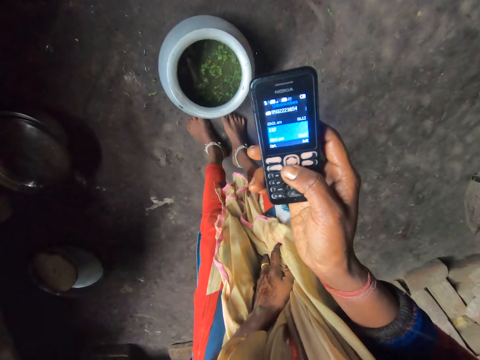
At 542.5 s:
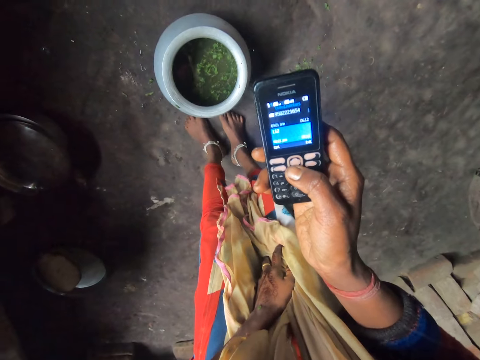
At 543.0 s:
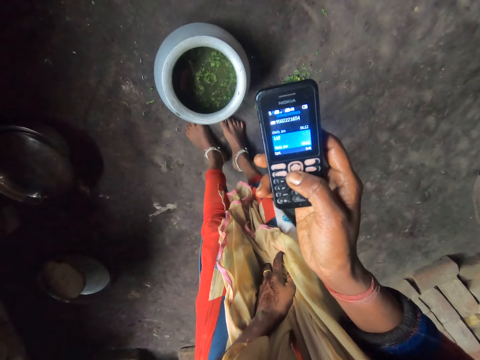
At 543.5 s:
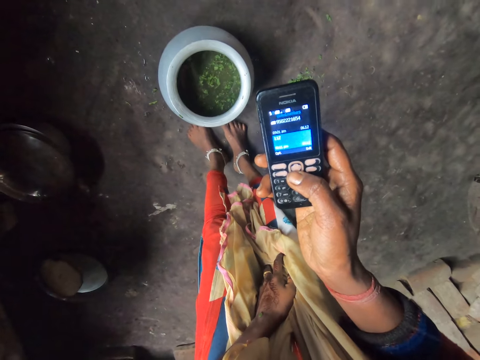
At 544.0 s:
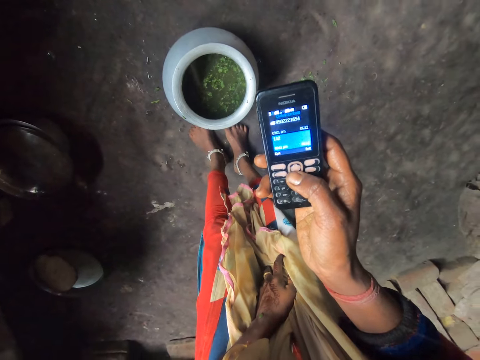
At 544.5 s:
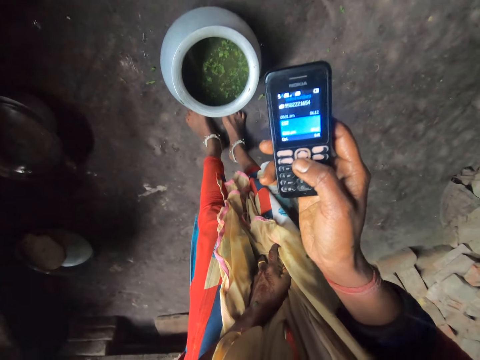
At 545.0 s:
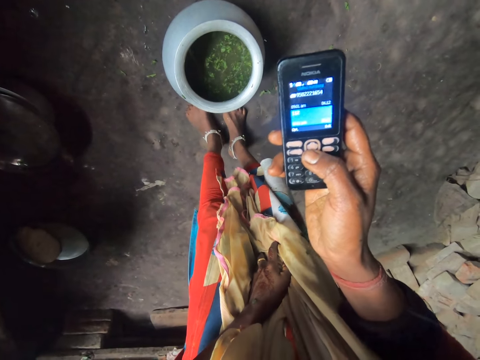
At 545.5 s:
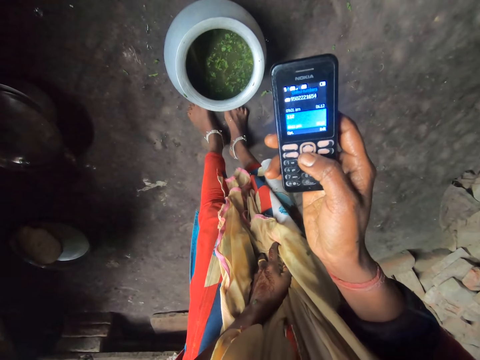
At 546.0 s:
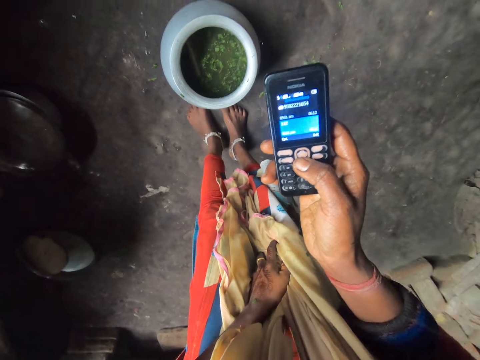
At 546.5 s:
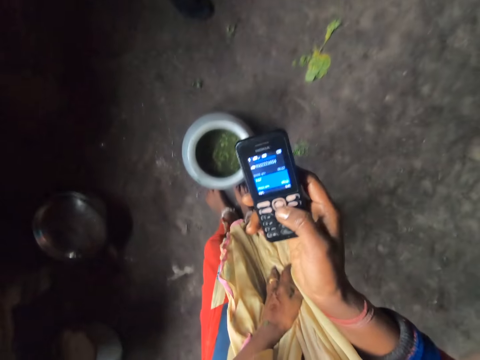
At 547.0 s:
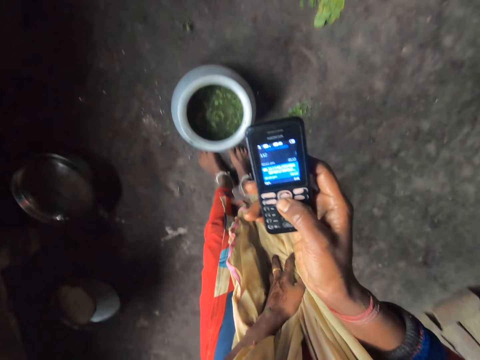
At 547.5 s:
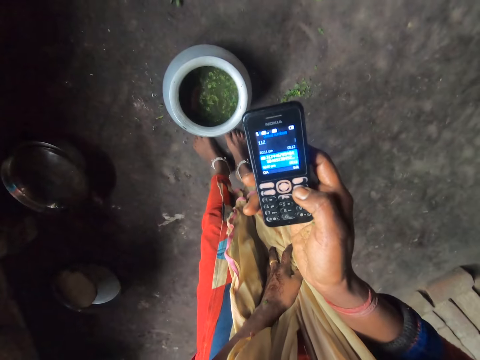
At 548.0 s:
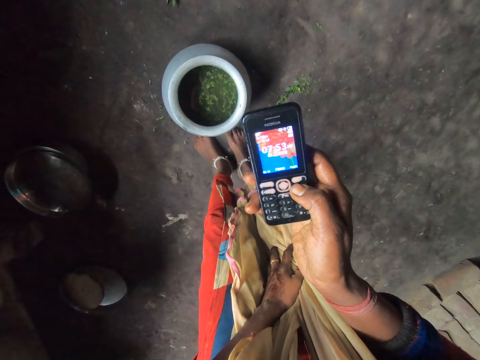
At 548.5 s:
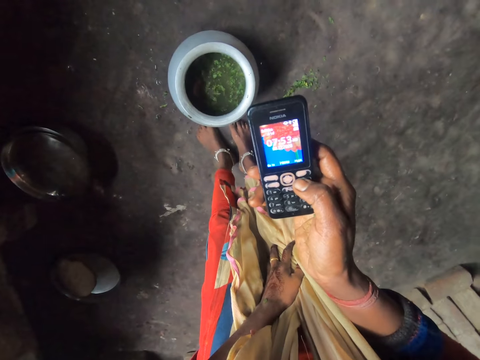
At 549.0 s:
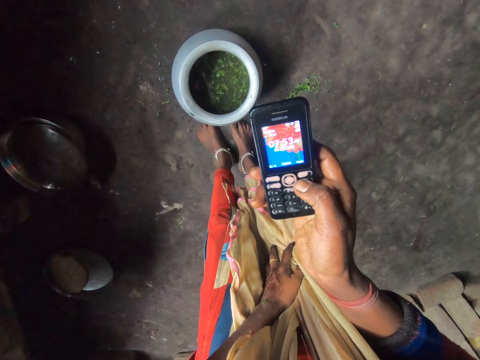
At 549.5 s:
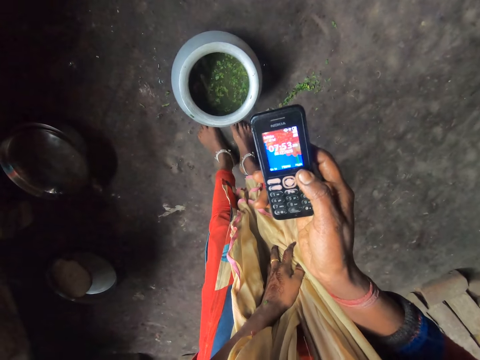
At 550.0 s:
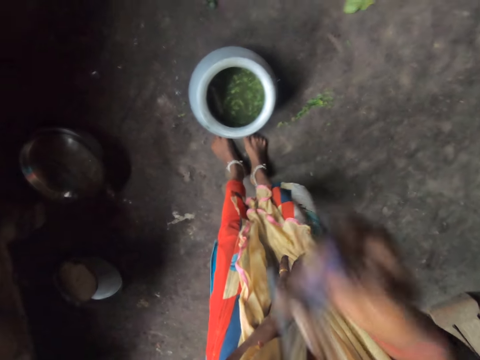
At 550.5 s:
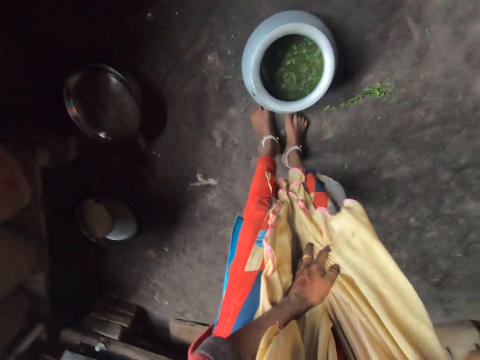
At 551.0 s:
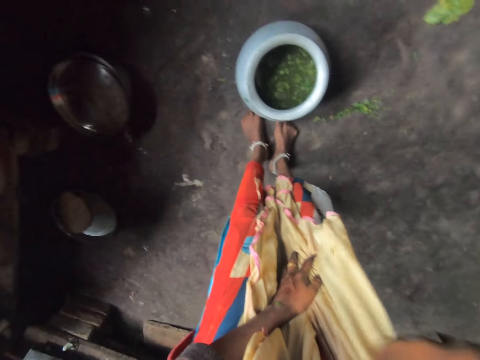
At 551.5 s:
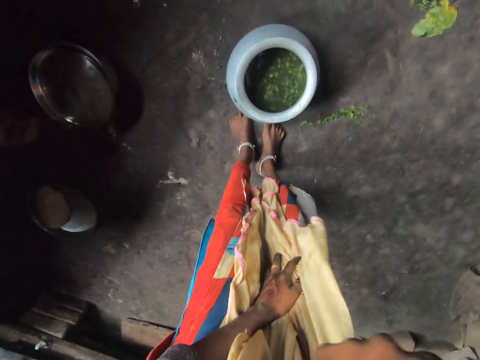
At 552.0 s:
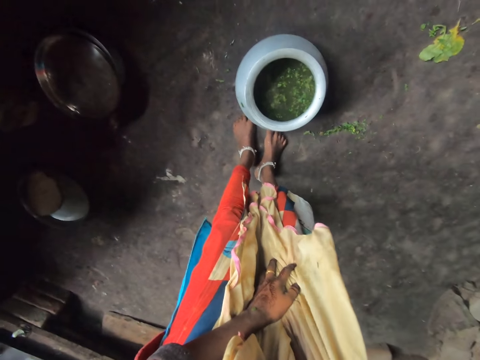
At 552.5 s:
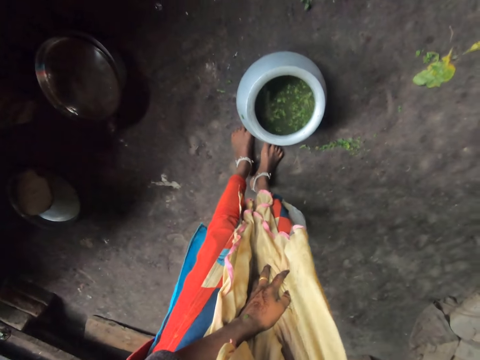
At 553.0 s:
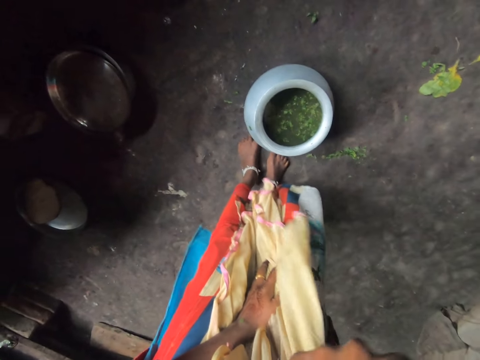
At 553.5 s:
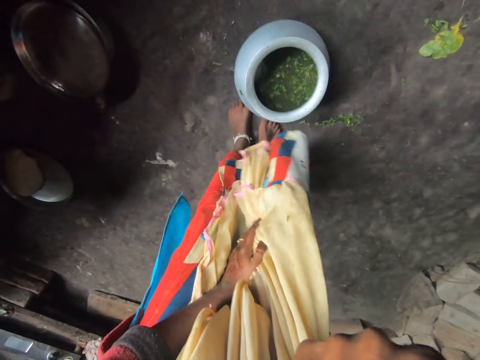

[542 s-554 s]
The camera wearer puts the cellphone on her ear.

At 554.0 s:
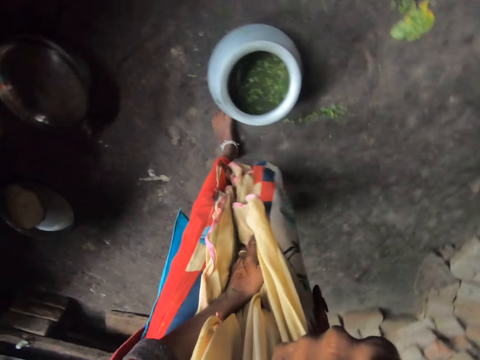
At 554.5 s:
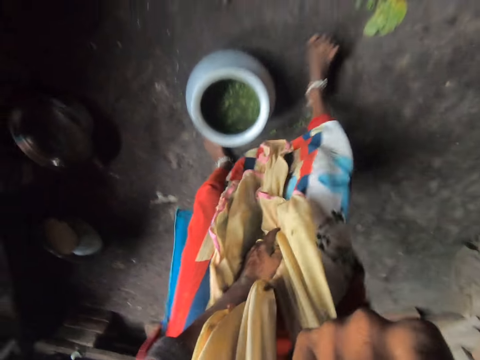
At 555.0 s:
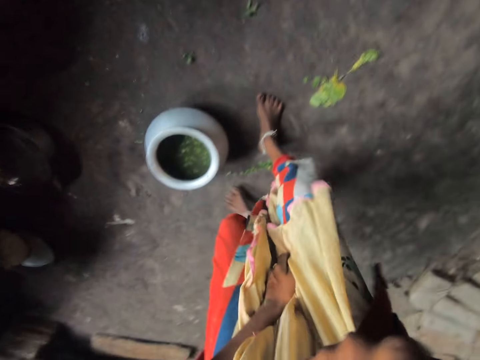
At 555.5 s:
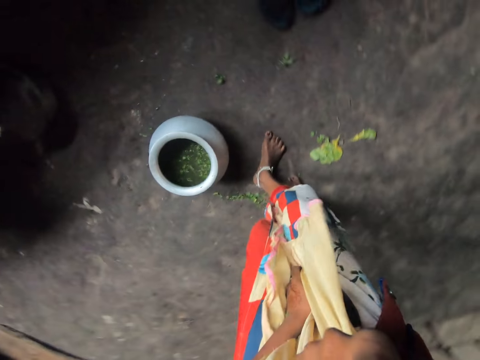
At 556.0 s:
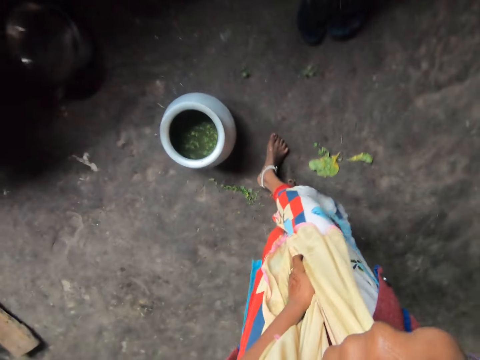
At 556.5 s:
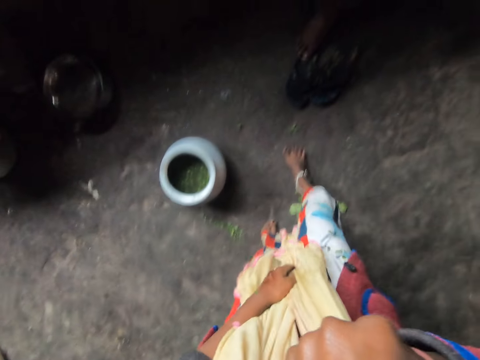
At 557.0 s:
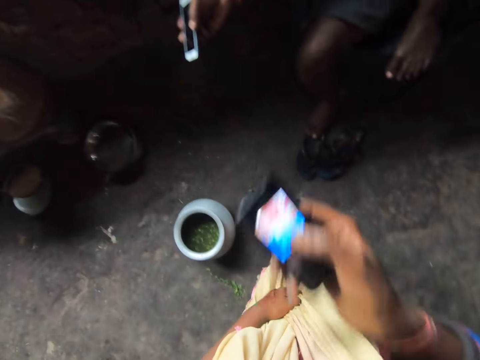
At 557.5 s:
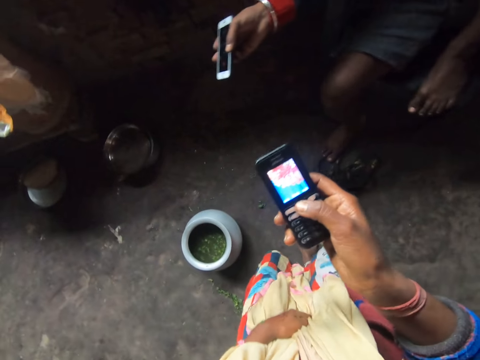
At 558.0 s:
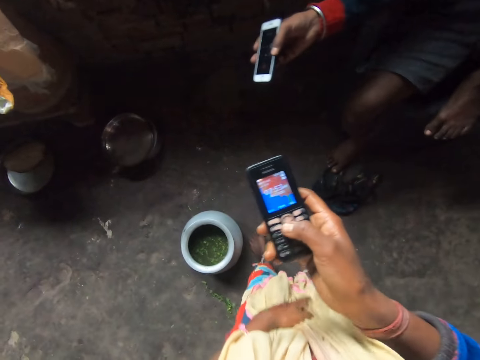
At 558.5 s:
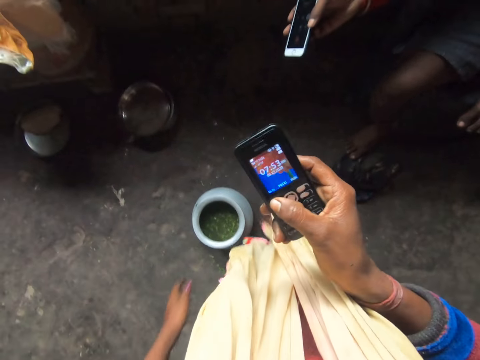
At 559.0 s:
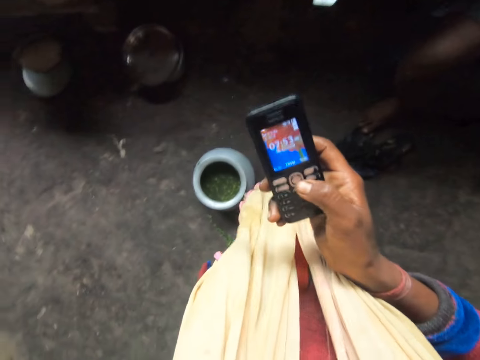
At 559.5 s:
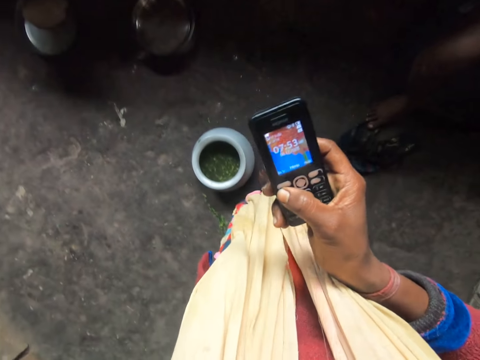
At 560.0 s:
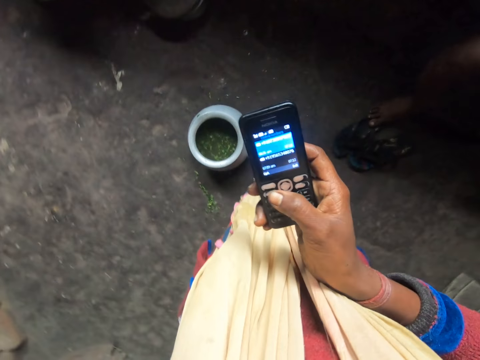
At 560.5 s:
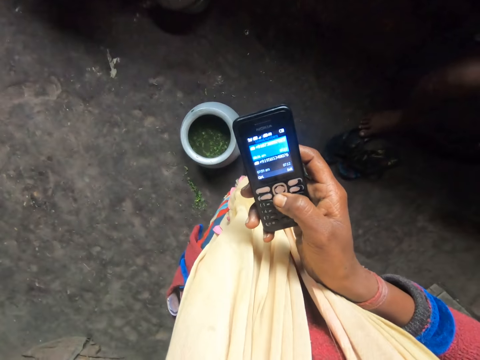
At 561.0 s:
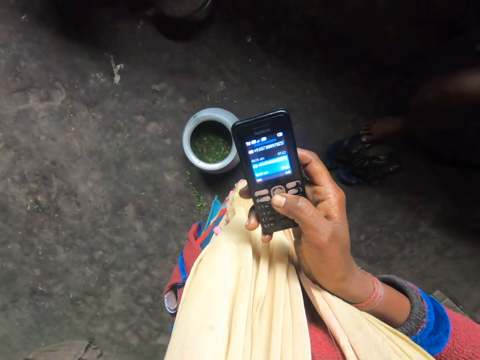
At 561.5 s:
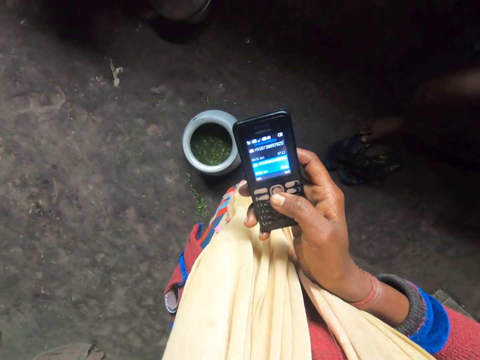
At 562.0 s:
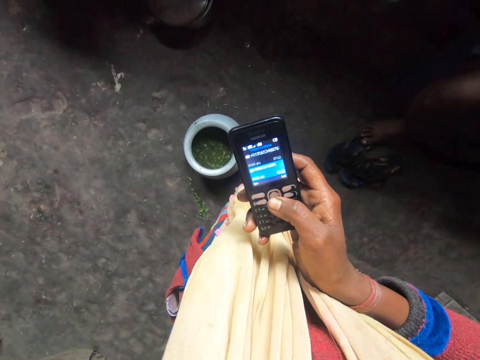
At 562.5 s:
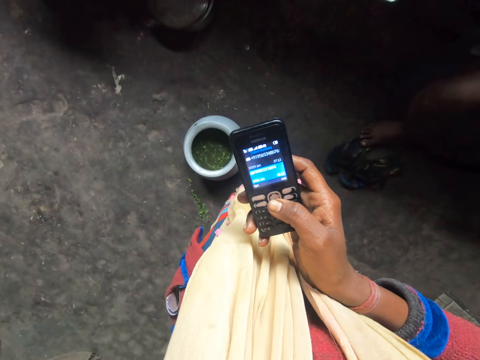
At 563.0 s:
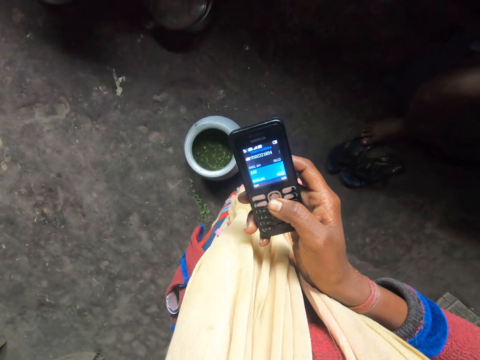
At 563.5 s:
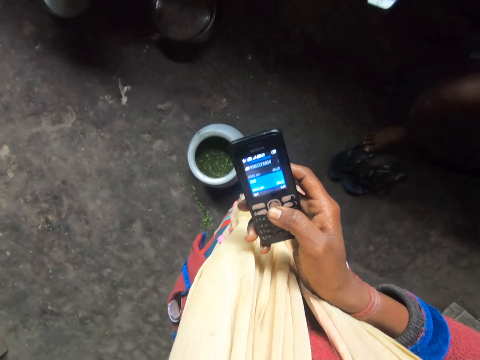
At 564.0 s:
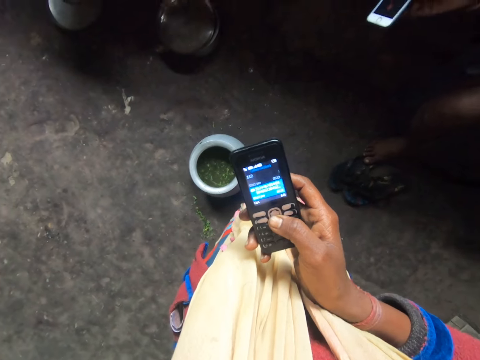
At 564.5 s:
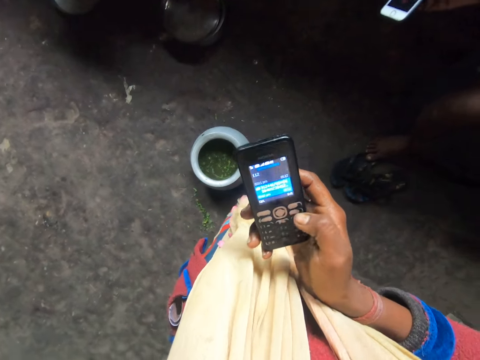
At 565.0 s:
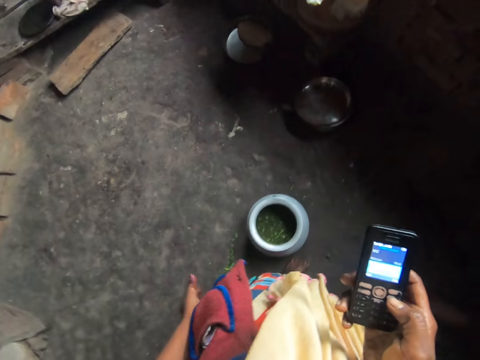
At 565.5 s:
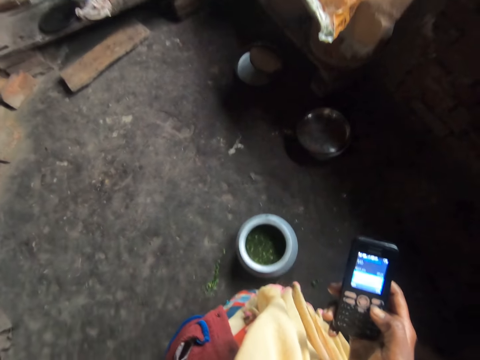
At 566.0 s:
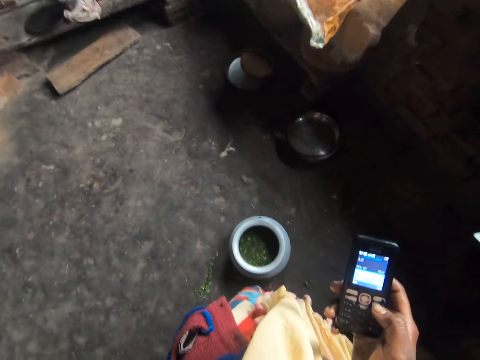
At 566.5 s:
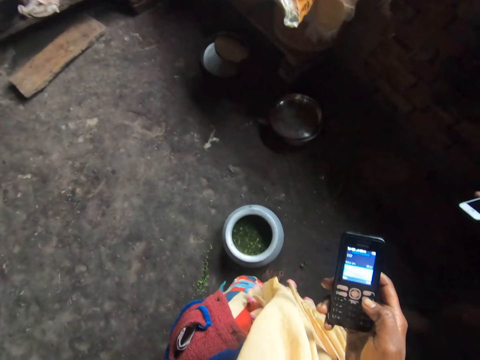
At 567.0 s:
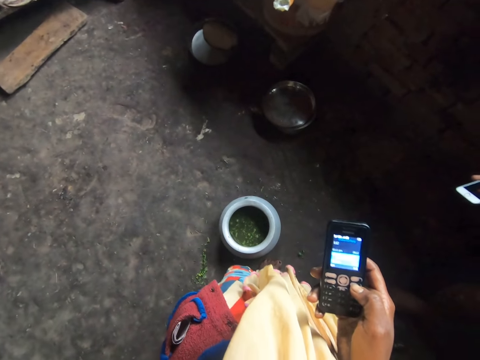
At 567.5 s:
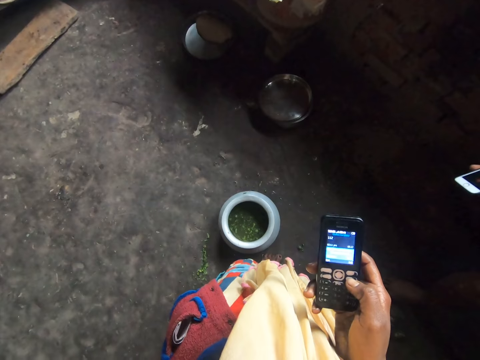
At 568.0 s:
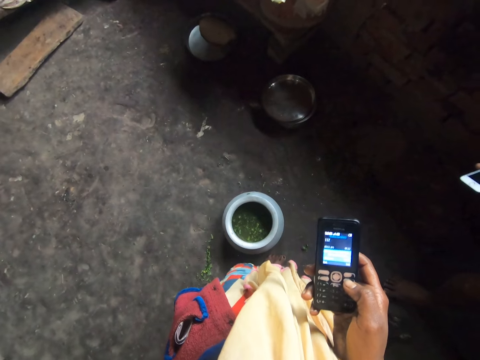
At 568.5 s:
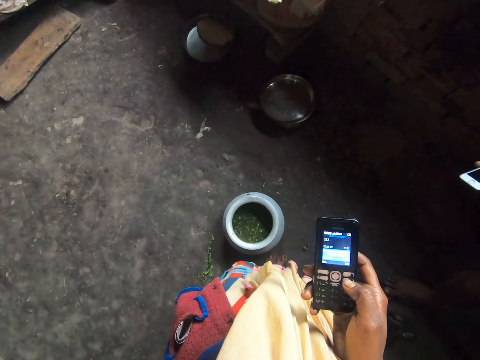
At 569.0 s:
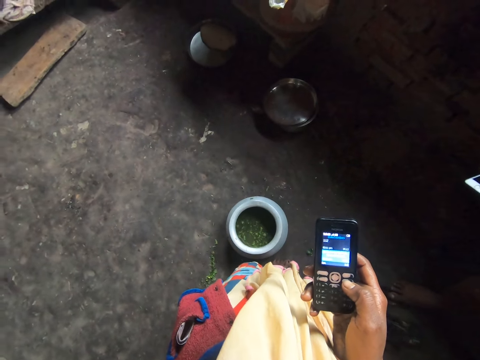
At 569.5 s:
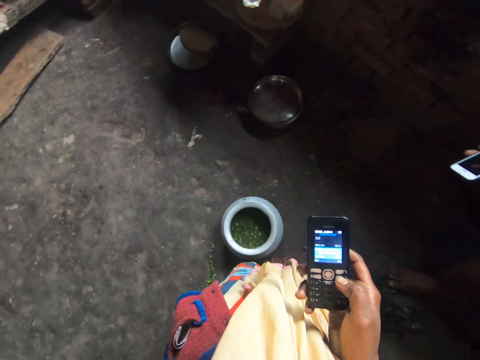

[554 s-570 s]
The camera wearer walks around the kitchen. A person holds the phone on the hand. The camera wearer operates her phone. They hold the phone, press the phone, scroll the writing and move the hand.
